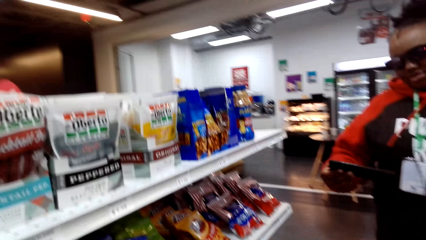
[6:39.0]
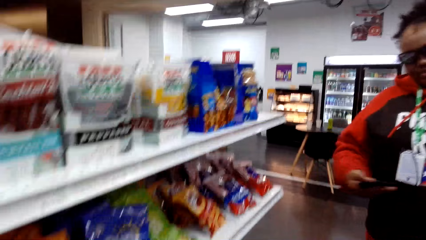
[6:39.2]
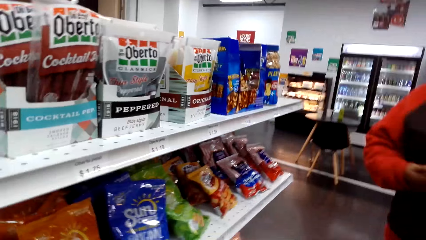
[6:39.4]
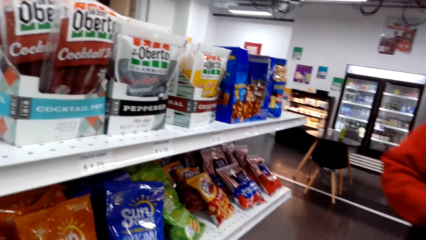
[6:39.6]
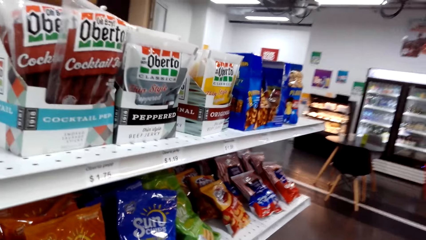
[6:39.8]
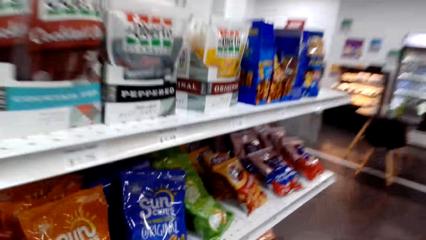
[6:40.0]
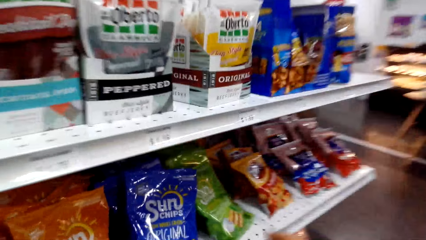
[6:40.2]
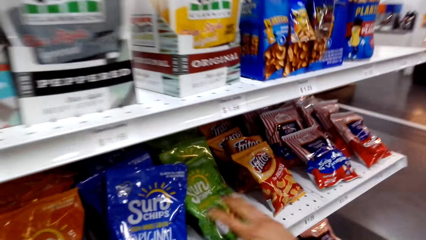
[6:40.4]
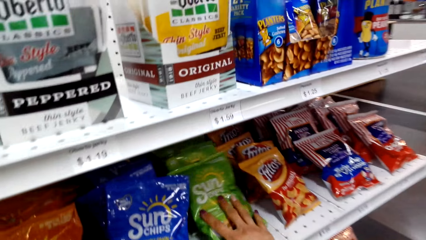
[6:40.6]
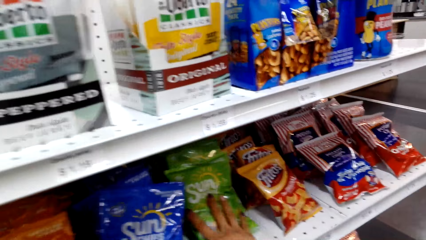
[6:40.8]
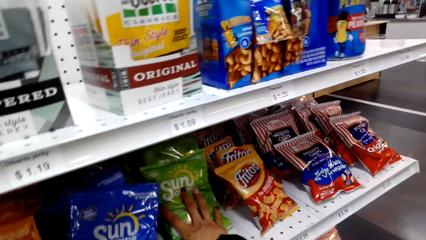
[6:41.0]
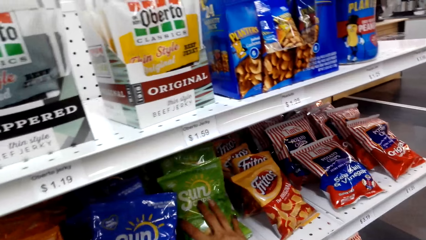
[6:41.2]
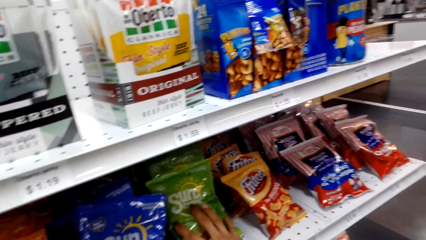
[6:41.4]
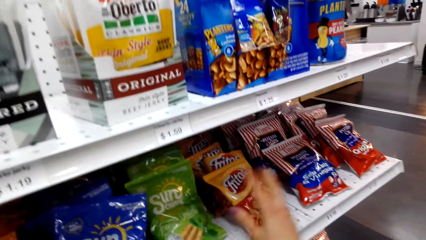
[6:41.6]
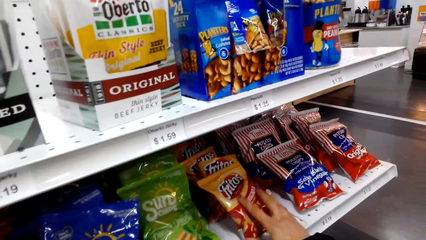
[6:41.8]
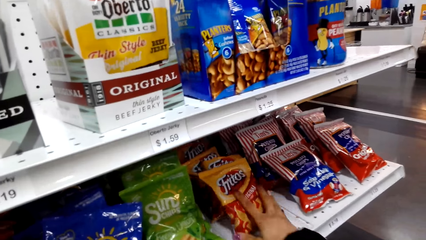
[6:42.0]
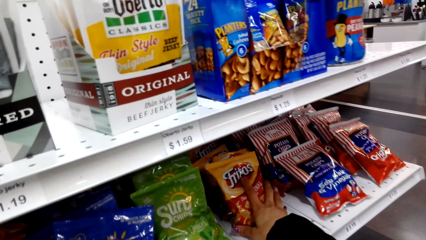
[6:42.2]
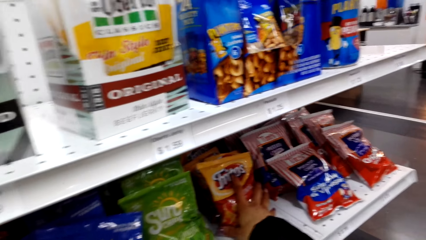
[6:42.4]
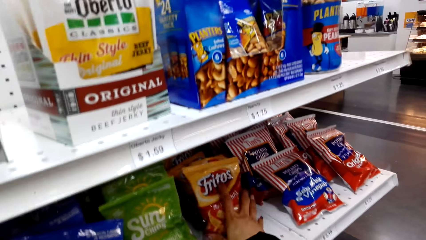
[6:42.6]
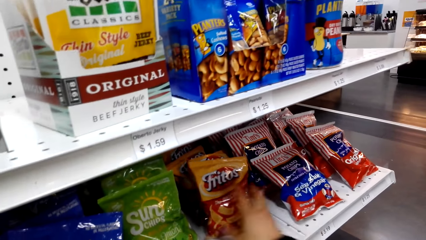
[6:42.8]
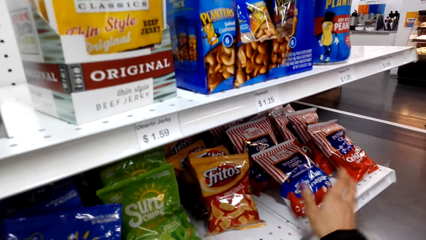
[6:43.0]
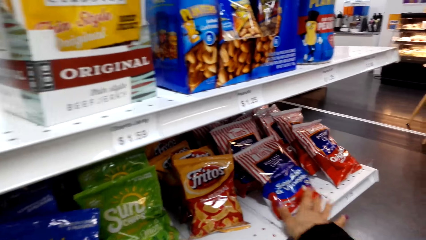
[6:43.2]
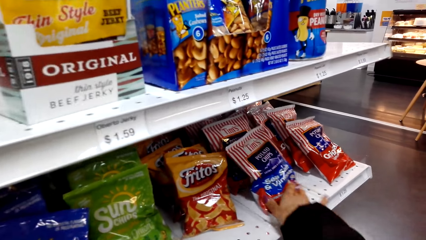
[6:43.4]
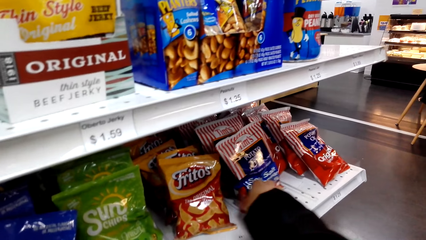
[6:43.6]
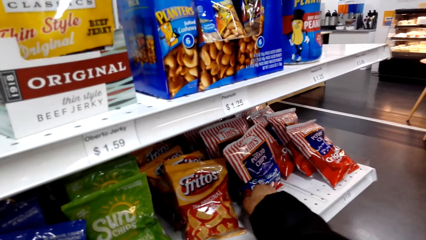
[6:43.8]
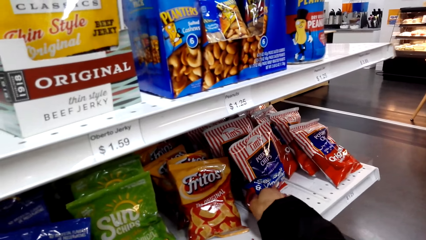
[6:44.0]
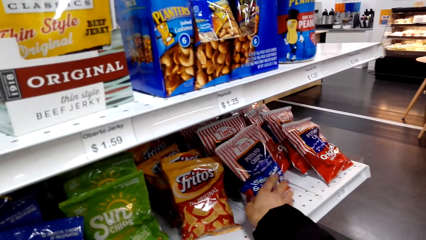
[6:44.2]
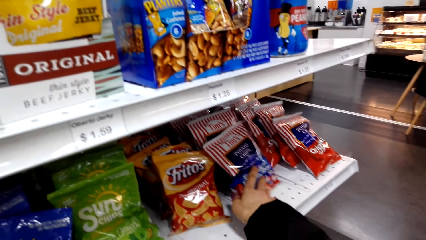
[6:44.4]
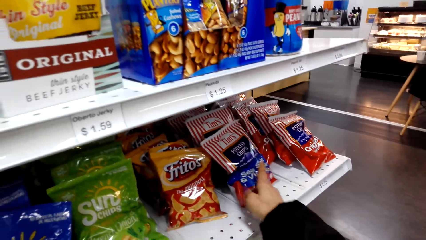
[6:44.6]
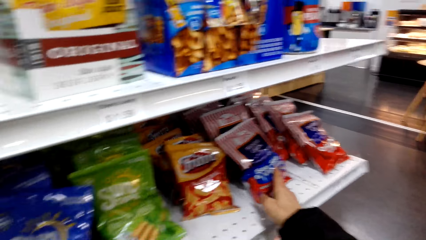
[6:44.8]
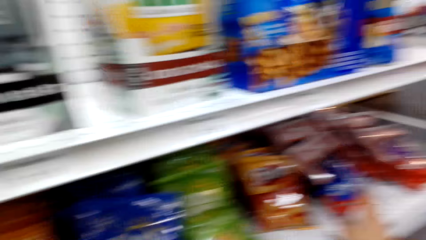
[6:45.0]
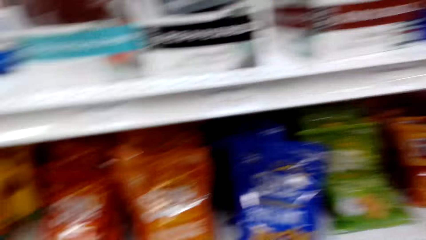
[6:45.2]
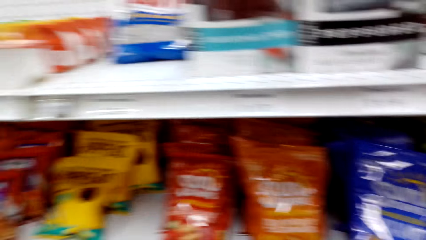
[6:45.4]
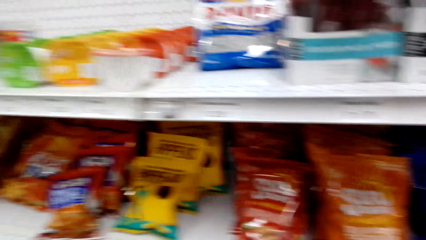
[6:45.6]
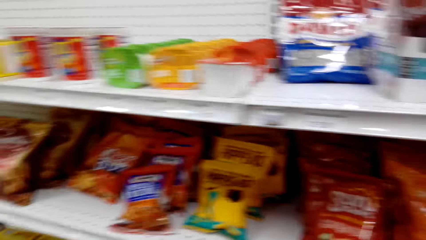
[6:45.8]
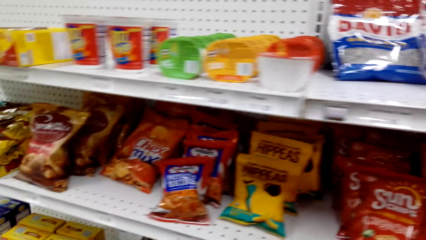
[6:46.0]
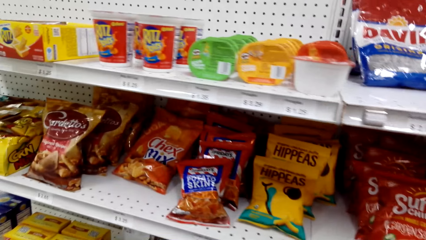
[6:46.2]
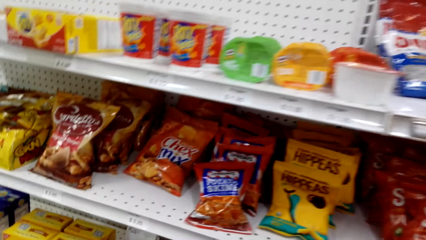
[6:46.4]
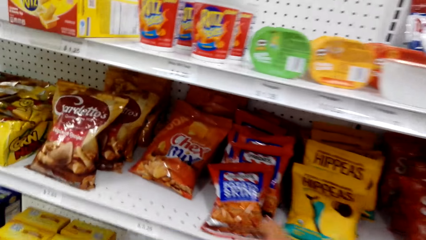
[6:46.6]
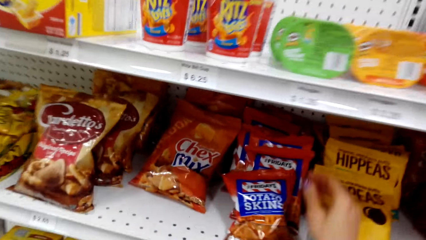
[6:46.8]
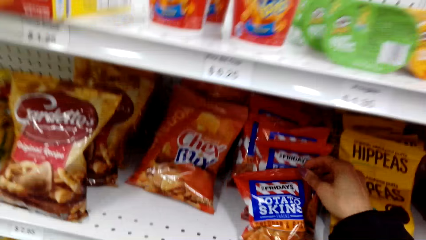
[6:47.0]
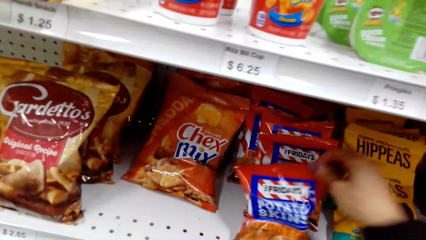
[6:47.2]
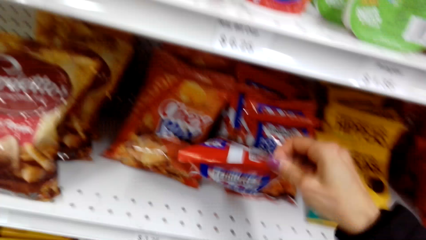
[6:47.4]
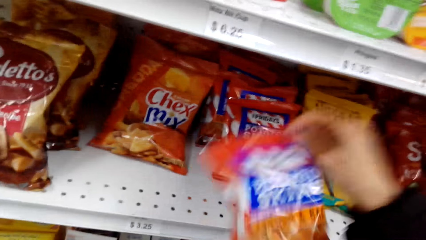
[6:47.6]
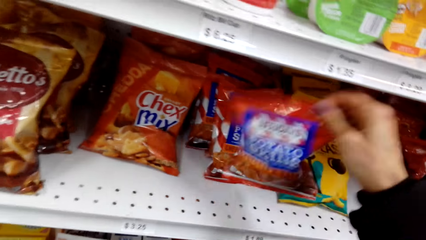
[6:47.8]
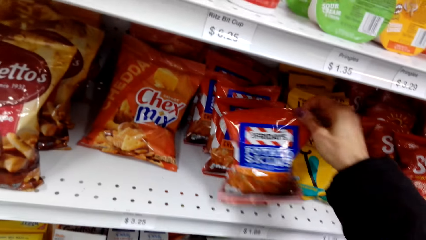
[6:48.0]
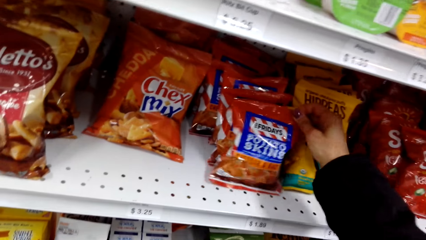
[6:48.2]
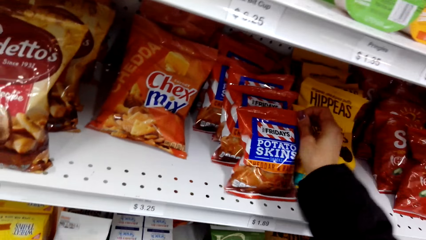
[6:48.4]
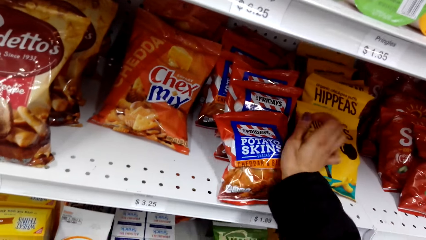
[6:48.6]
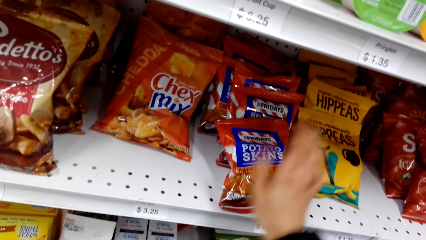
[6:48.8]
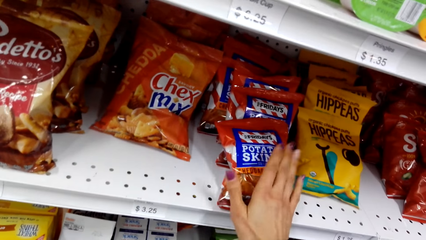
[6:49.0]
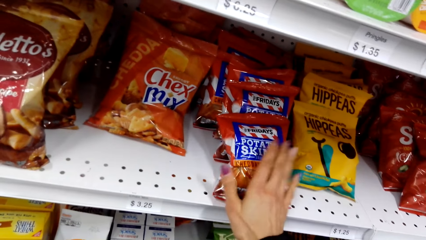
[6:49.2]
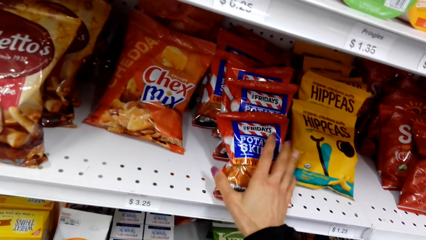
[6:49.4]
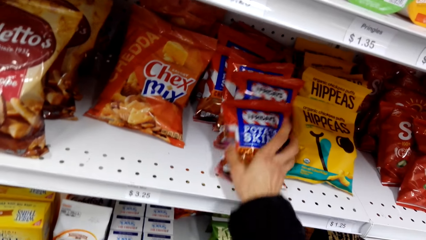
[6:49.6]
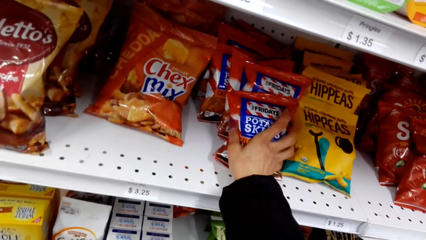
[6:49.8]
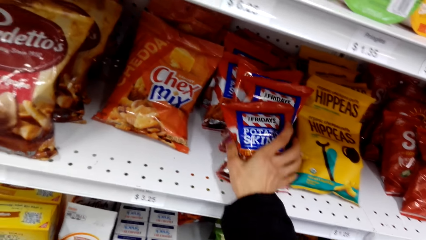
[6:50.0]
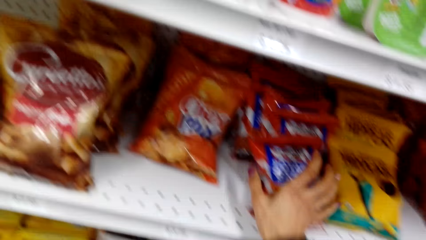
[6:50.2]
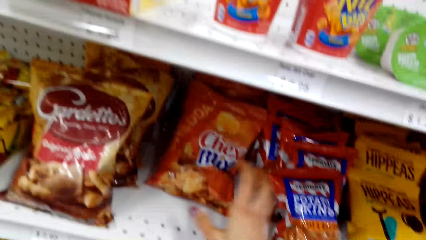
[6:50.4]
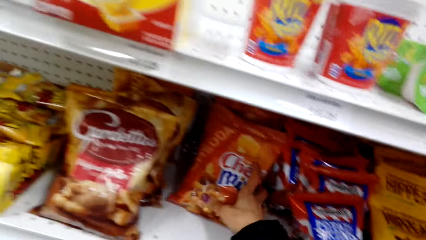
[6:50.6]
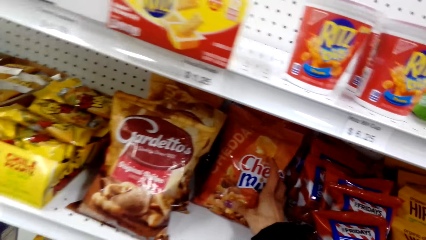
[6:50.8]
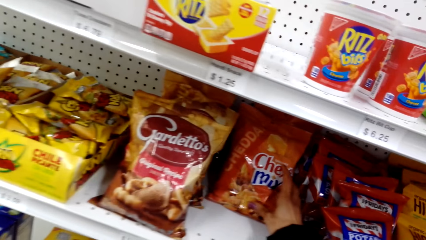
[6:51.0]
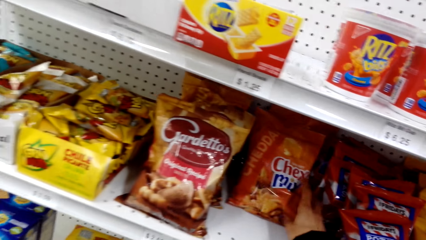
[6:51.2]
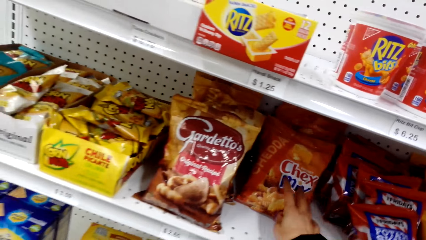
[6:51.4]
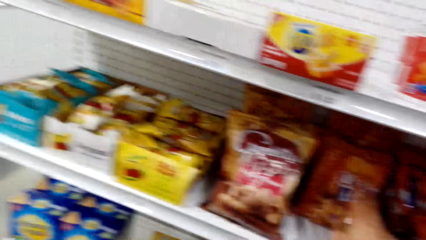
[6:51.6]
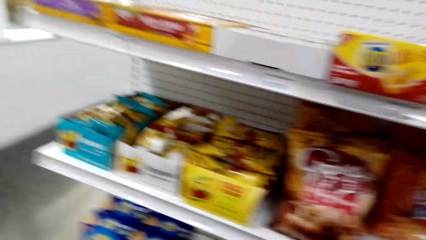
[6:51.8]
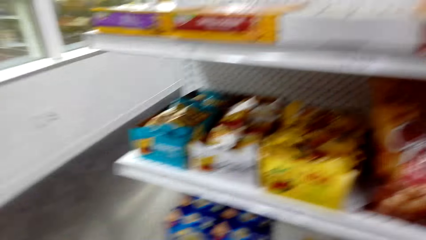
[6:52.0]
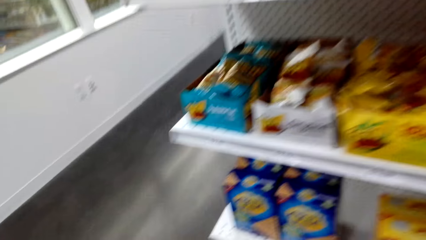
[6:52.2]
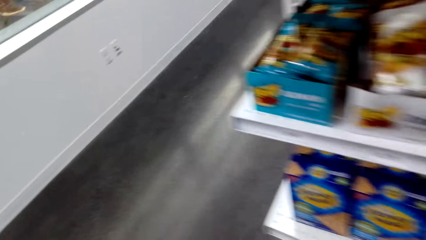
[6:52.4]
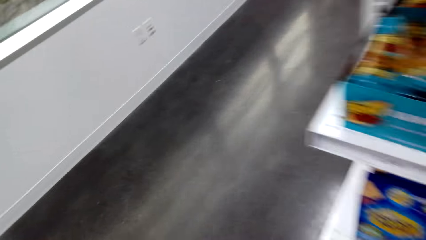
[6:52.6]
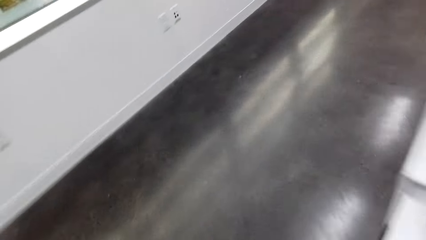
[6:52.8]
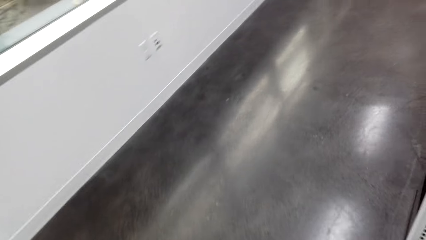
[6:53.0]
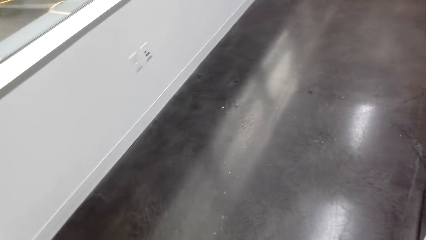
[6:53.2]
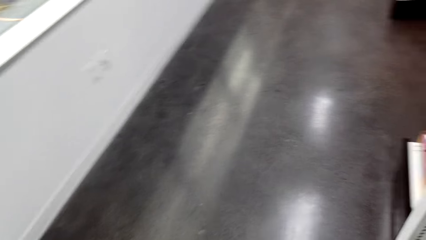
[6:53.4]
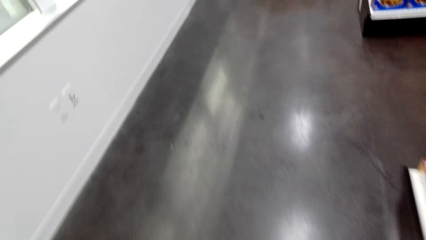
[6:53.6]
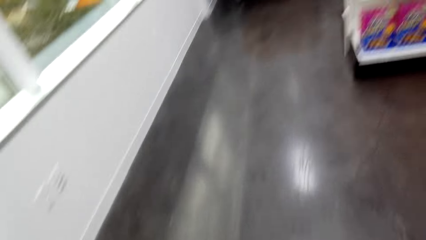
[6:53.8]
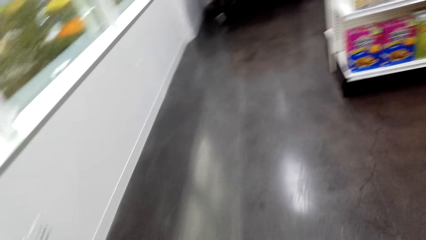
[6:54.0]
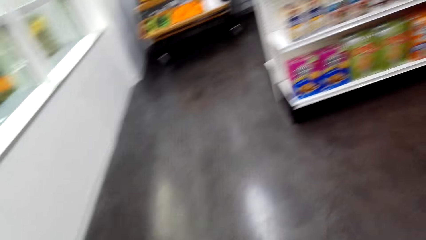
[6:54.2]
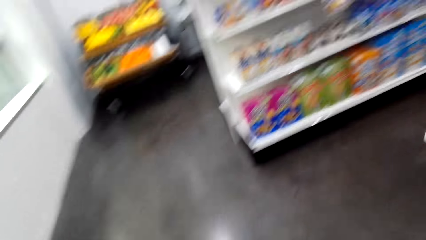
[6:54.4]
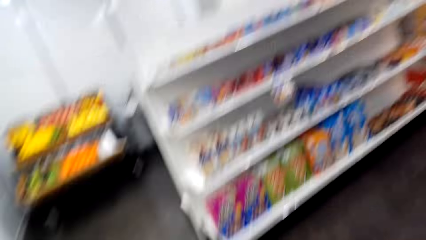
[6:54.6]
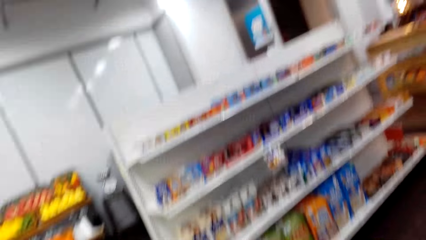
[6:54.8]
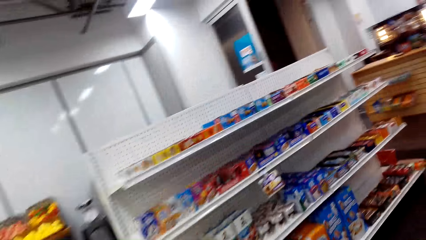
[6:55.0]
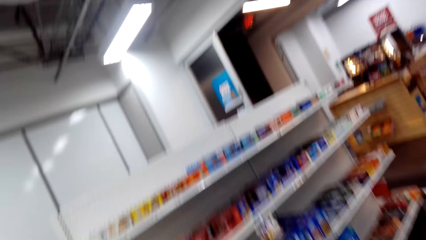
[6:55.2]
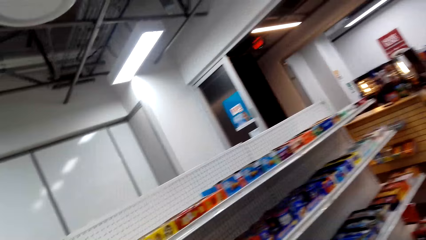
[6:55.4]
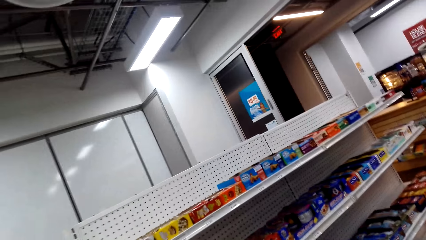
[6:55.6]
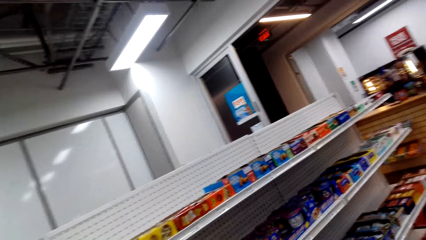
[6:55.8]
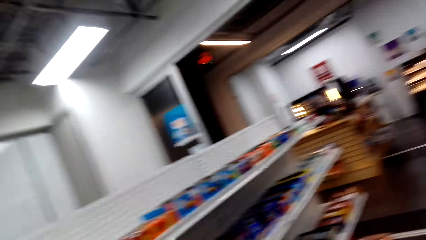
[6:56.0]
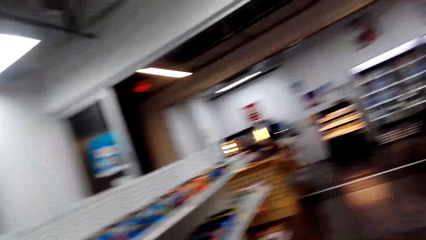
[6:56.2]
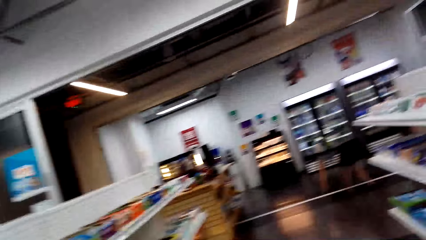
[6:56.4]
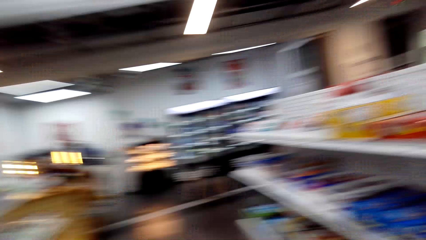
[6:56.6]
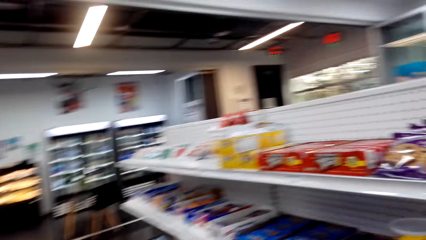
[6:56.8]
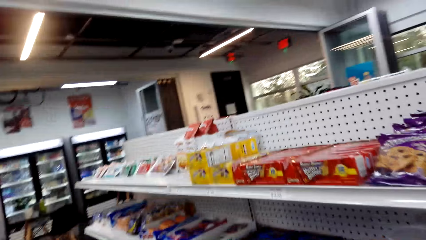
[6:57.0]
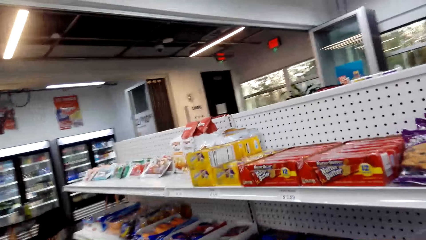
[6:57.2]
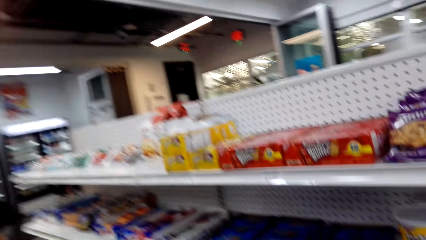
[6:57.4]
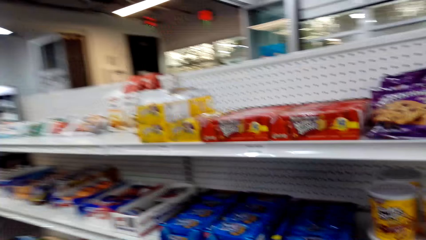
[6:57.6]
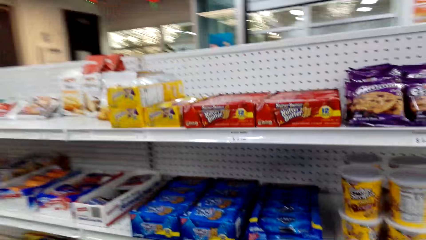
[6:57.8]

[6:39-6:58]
The camera wearer looks around. They touch packs of something. They push the Fritos on the shelf. They push the Potato Chips on the shelf. They walk back. They pick up the Potato Skins on the shelf. They return the Potato Skins on the shelf. They tap the Potato Skins on the shelf. They push the Potato Skins on the shelf. They push the Chex Mix on the shelf. They touch packs of chips. They walk along the supermarket.
